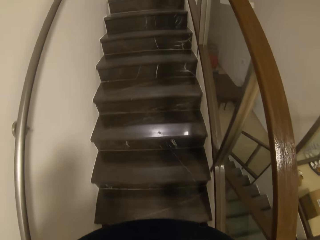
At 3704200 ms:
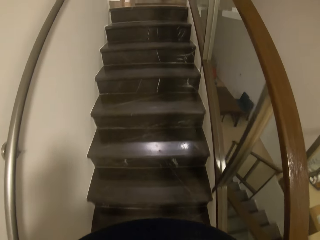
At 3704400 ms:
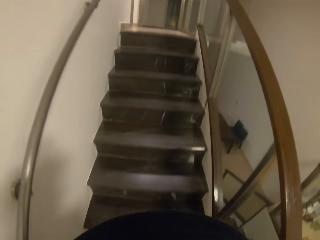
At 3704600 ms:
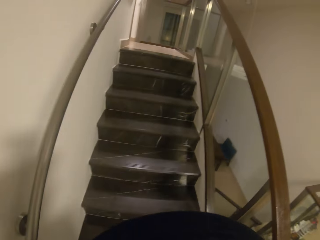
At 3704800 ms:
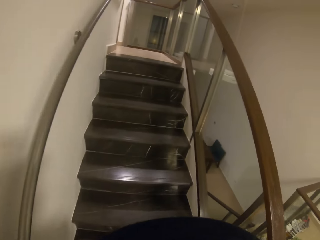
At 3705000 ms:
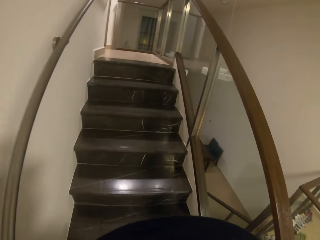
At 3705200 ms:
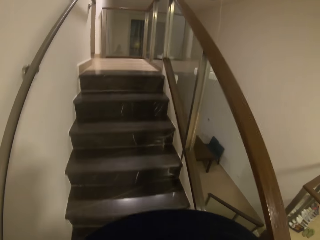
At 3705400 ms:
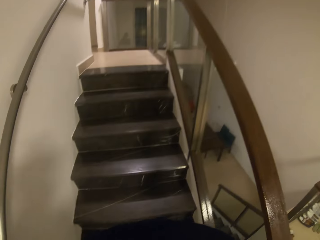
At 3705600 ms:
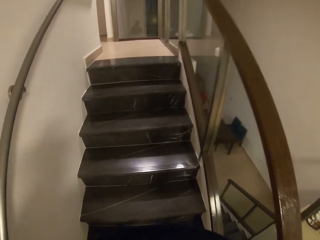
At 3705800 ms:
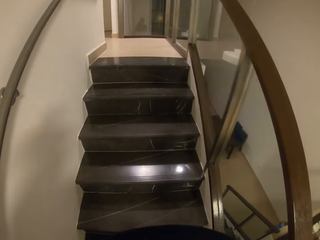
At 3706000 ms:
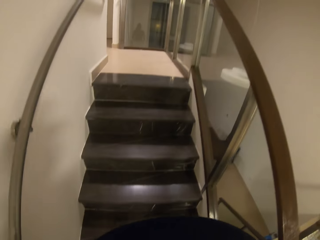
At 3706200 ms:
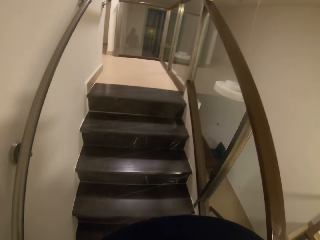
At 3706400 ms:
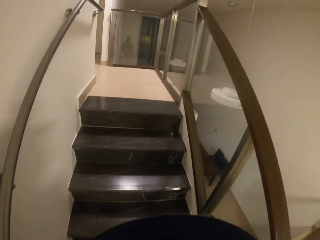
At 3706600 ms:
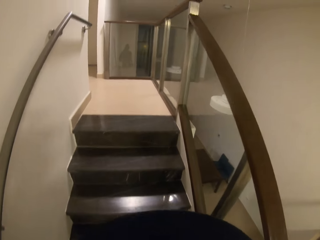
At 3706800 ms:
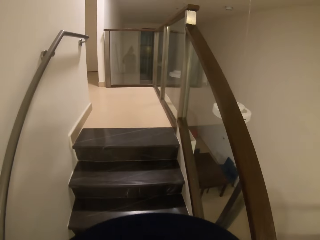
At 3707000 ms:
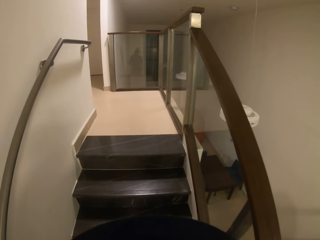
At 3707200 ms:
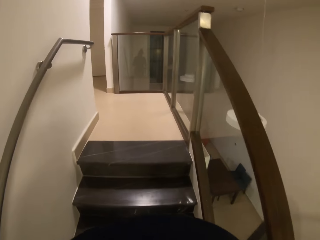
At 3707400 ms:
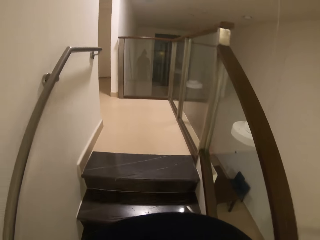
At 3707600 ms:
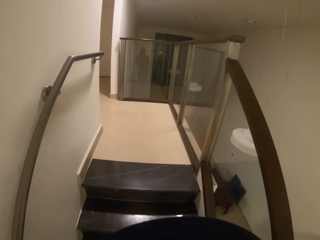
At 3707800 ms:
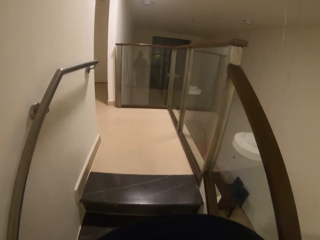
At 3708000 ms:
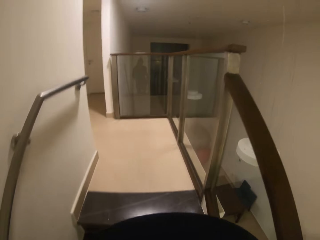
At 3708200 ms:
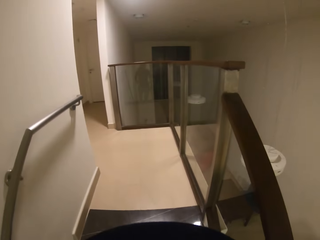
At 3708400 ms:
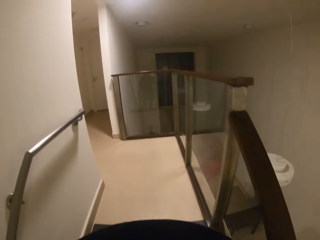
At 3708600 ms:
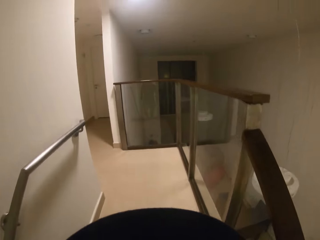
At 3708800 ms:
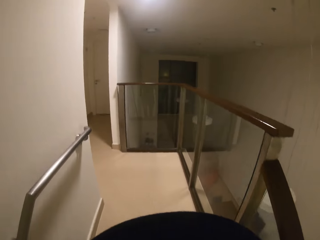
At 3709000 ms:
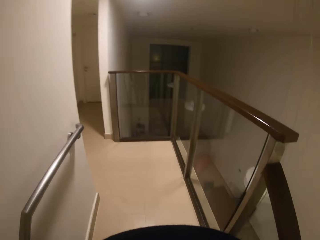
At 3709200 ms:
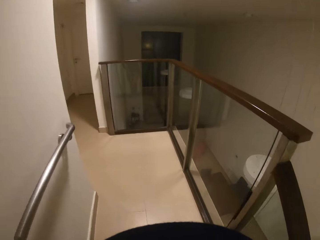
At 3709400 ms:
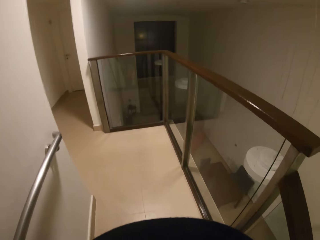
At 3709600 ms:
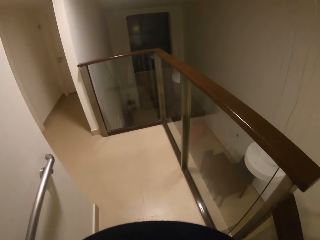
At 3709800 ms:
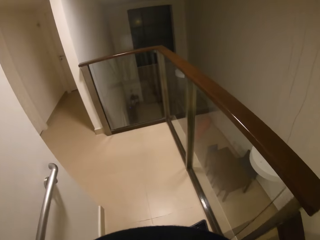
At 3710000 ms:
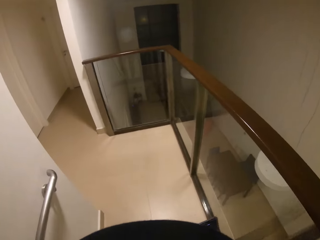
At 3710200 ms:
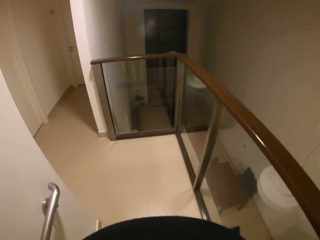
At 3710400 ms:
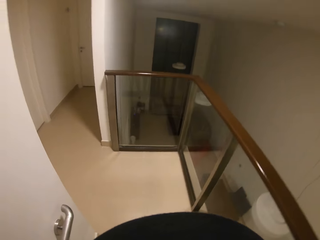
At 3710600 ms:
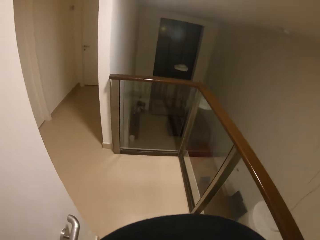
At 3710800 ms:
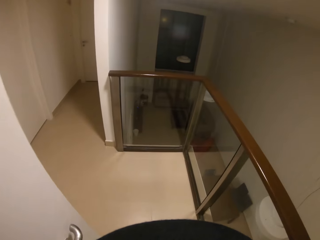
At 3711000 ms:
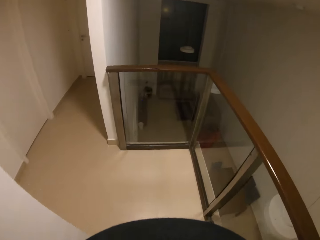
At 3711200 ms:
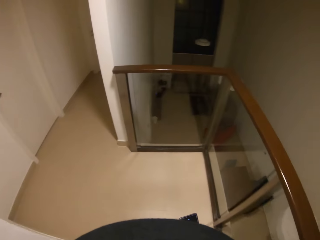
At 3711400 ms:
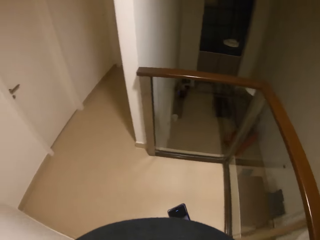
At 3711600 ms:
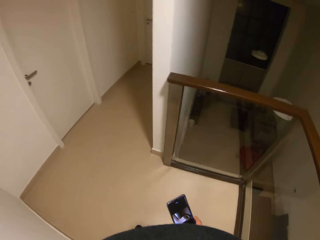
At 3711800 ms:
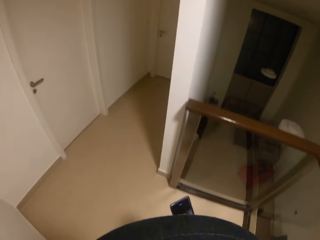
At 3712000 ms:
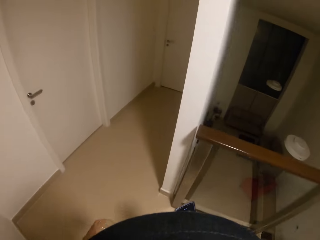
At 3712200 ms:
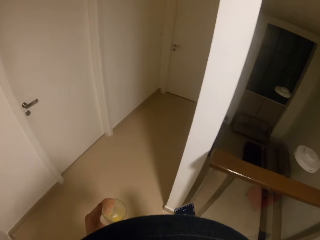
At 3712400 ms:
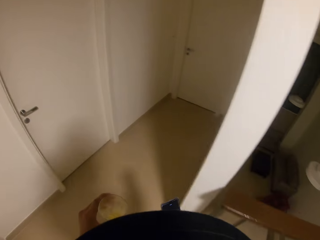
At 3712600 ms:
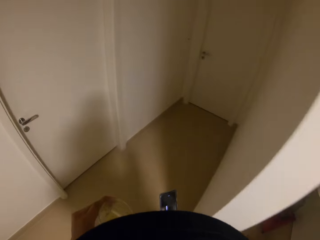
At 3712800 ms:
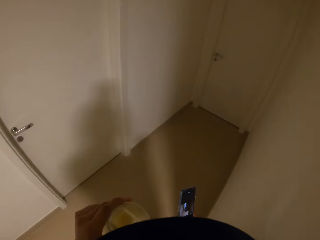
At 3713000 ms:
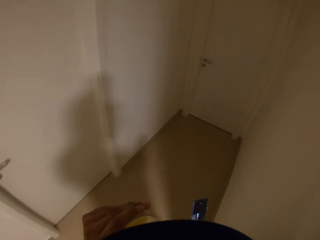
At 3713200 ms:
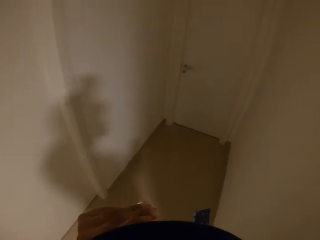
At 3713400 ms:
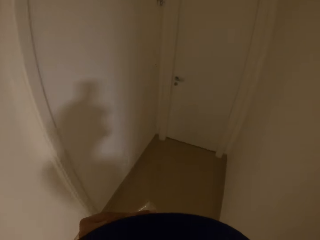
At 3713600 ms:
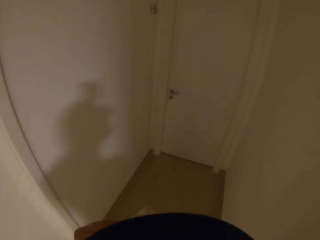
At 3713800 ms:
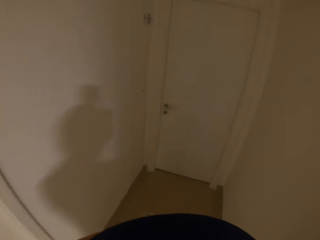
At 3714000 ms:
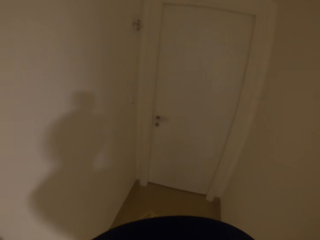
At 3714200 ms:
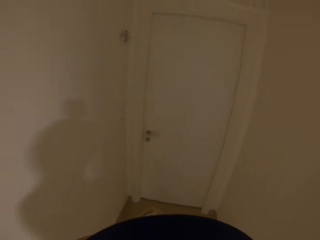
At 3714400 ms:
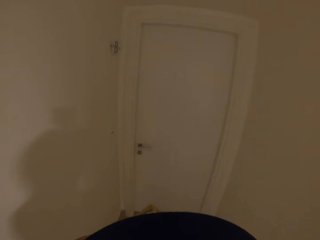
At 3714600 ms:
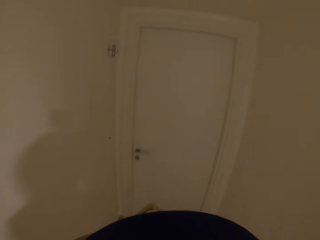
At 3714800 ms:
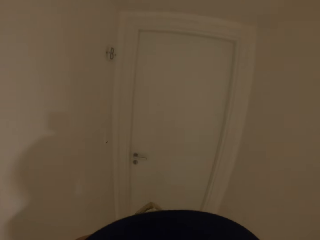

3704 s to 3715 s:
The camera wearer walks upstairs. They walk in the house. They turn to the left. They walk to the right.

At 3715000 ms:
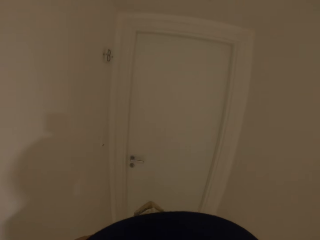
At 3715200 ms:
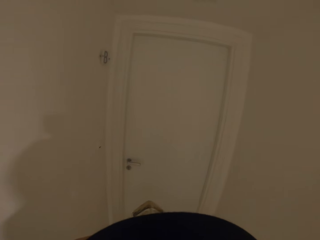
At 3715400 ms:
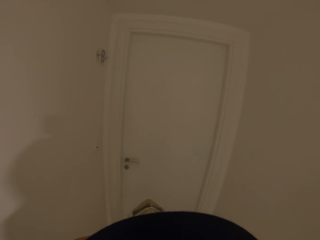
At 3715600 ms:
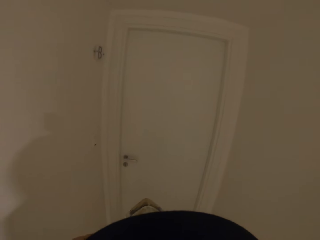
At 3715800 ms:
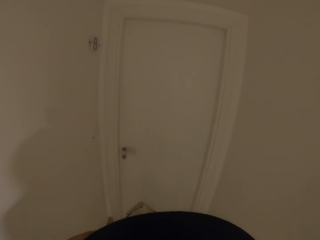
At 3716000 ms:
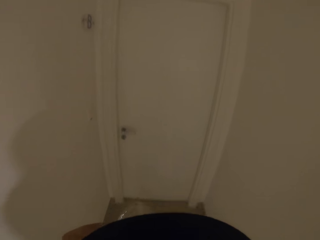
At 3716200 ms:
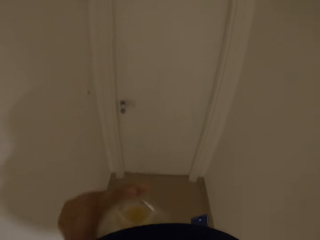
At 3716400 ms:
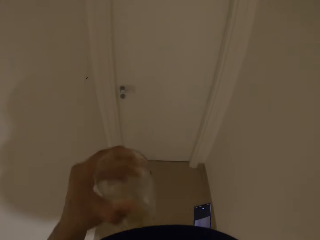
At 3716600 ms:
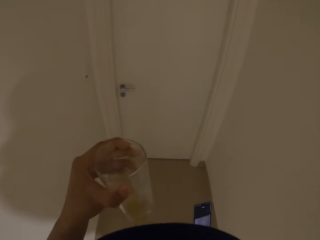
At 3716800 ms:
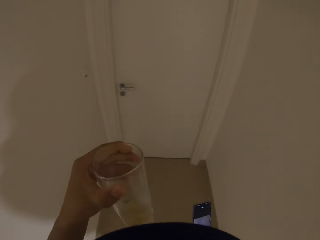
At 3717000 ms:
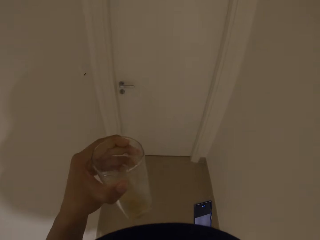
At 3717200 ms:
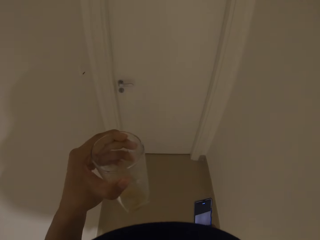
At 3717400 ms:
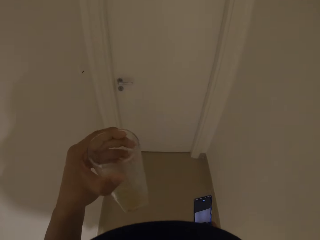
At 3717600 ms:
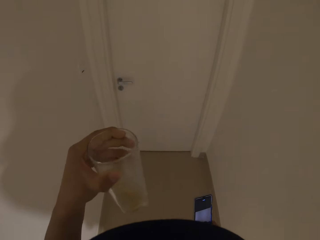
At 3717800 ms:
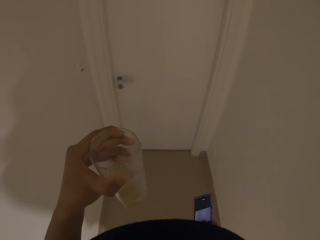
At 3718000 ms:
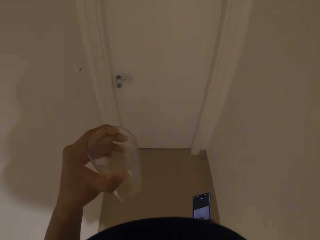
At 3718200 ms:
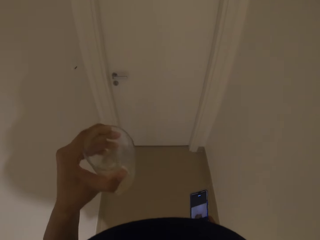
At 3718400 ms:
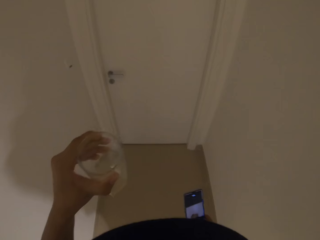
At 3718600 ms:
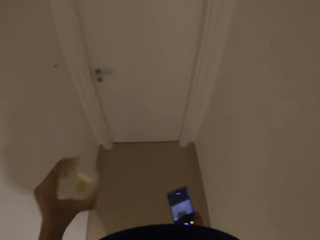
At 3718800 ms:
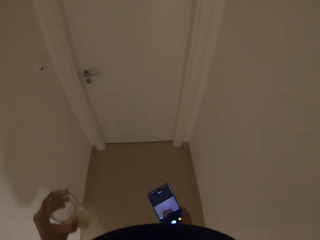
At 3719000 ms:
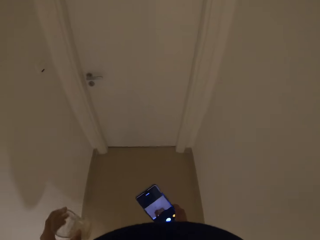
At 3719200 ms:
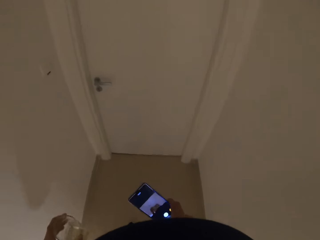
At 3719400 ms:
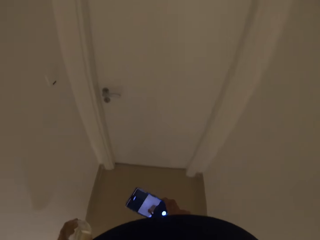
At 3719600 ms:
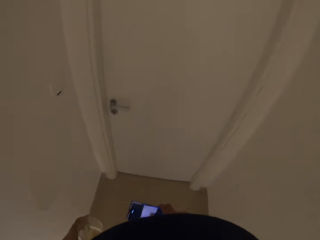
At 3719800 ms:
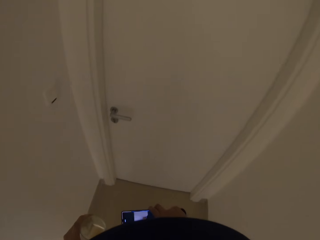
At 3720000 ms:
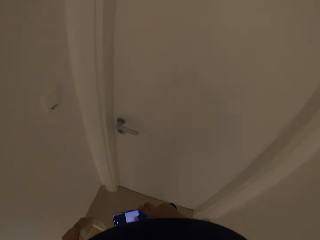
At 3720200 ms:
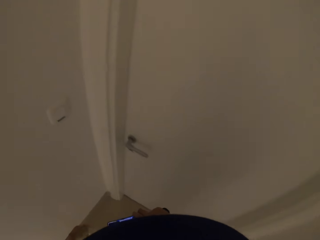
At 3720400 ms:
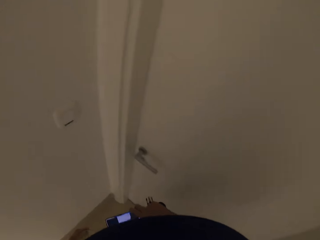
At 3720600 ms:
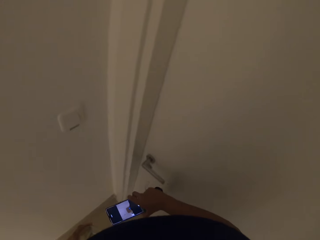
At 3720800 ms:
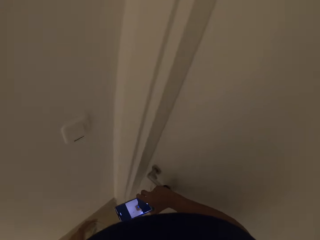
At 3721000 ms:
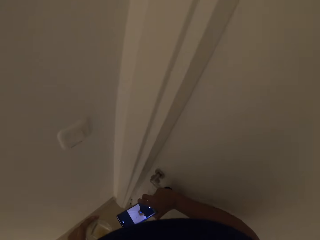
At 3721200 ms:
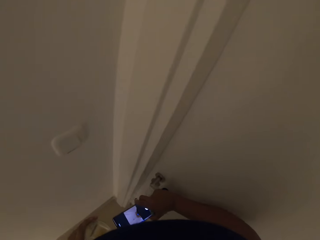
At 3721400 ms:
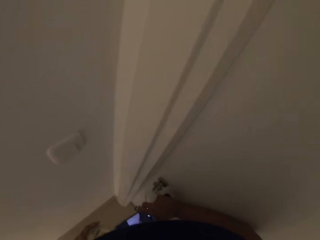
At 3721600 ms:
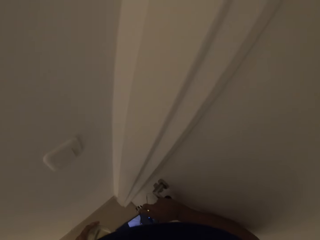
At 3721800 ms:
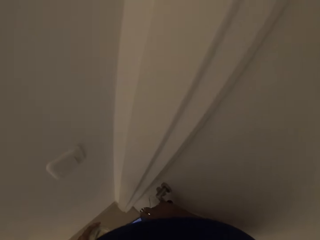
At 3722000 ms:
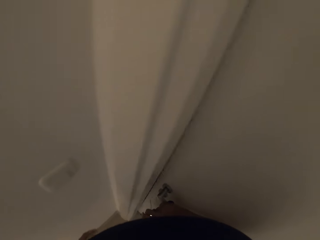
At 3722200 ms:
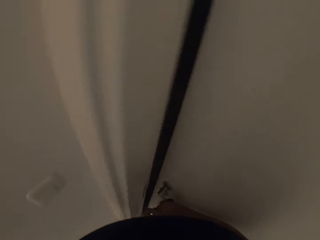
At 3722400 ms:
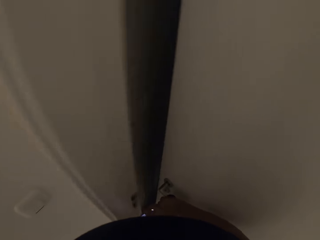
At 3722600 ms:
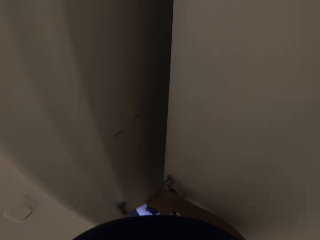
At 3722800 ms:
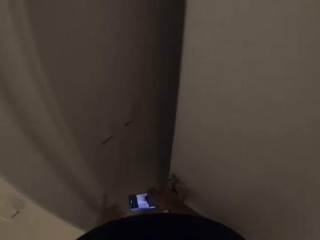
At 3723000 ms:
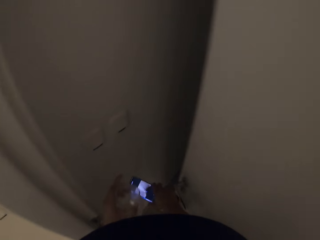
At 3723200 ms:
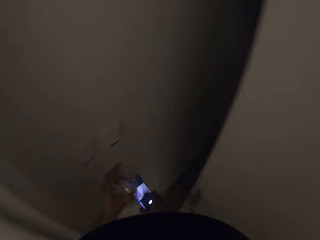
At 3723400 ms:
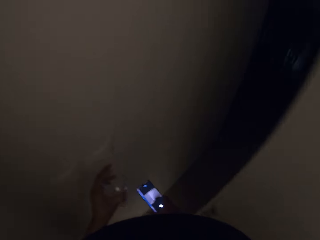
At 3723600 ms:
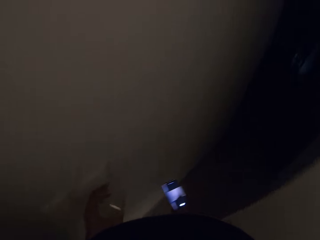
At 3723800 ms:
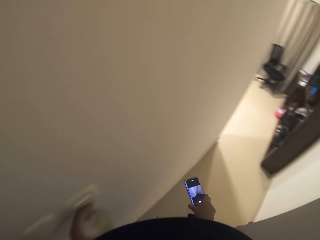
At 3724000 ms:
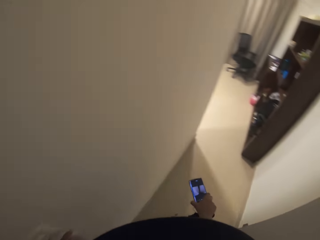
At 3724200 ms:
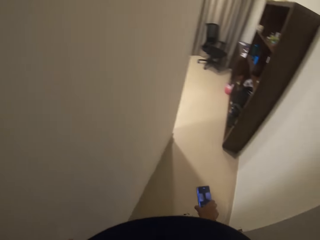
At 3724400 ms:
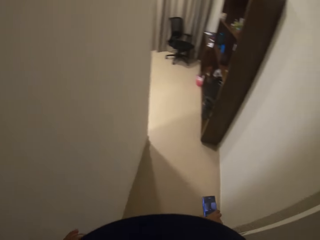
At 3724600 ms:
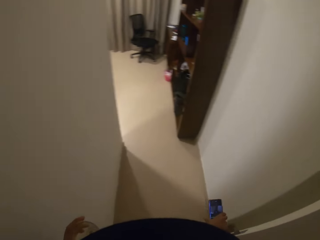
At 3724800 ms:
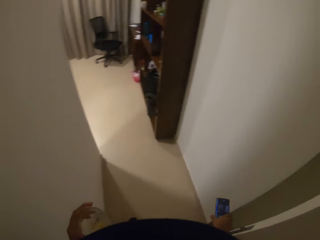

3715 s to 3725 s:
The camera wearer drinks the lemonade from the glass. They stare at the glass. They shake the glass of lemon juice. They look at the phone. They walk in the house. They open the door with the right hand. They switch on the light with the left hand. They walk in the house.
